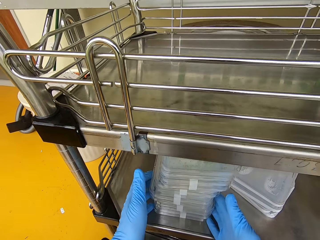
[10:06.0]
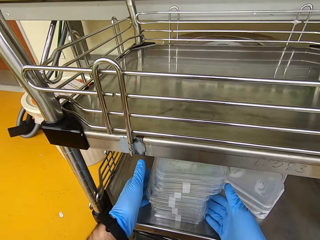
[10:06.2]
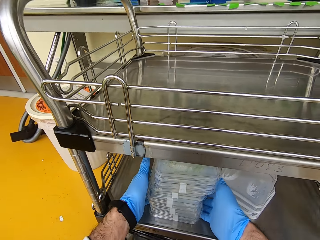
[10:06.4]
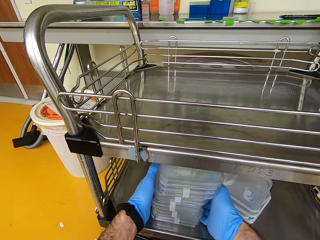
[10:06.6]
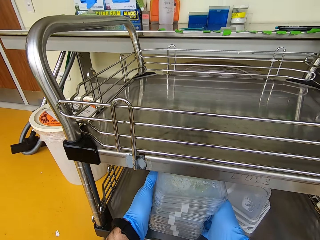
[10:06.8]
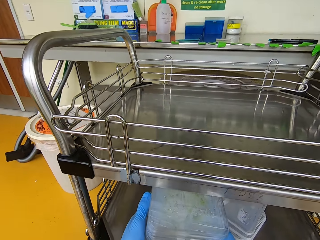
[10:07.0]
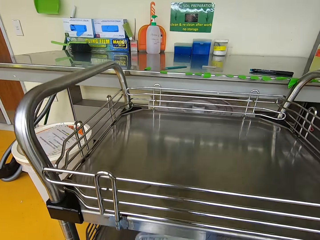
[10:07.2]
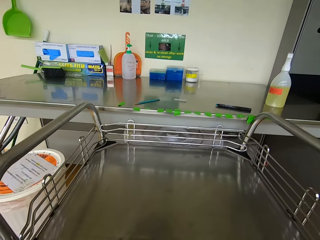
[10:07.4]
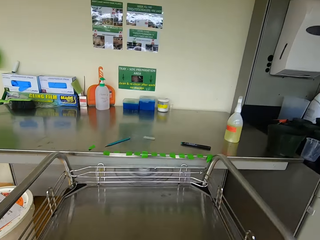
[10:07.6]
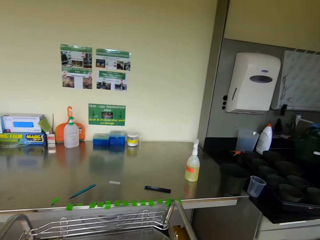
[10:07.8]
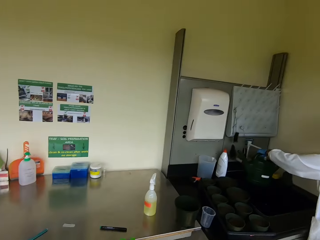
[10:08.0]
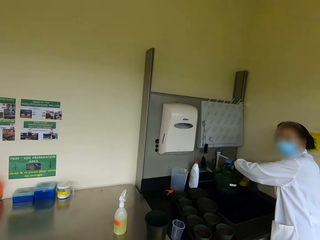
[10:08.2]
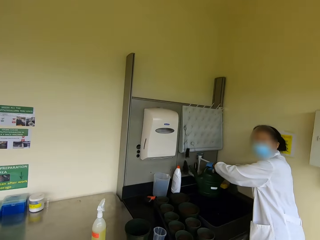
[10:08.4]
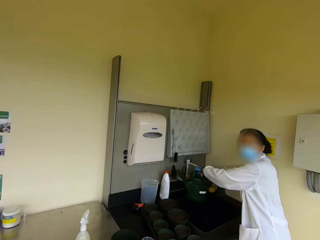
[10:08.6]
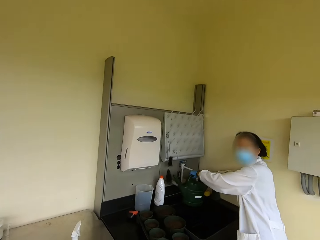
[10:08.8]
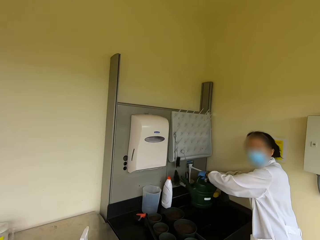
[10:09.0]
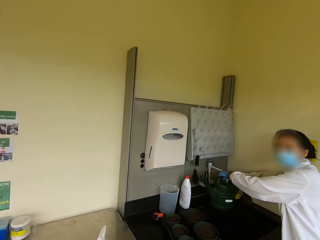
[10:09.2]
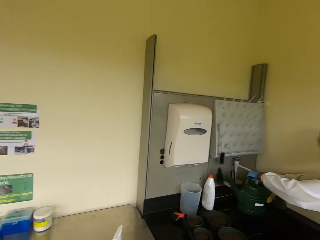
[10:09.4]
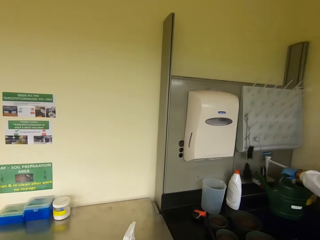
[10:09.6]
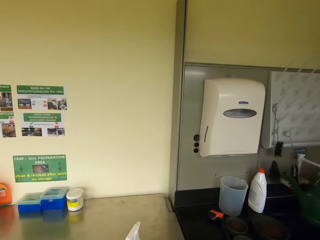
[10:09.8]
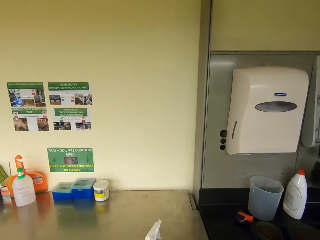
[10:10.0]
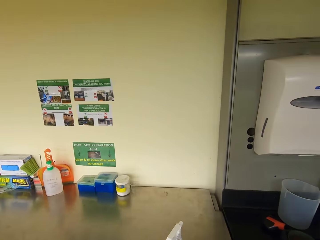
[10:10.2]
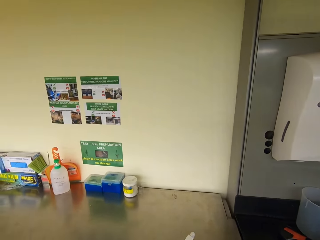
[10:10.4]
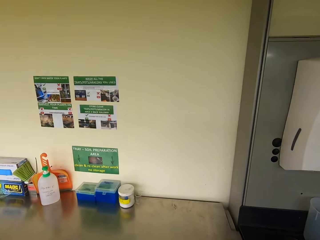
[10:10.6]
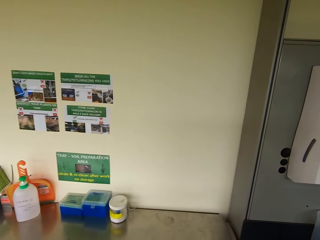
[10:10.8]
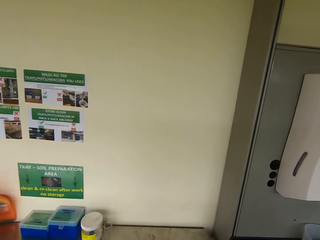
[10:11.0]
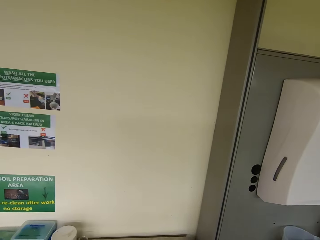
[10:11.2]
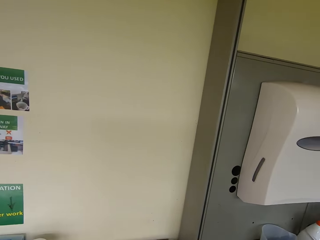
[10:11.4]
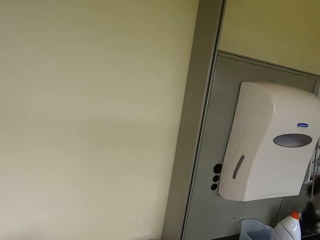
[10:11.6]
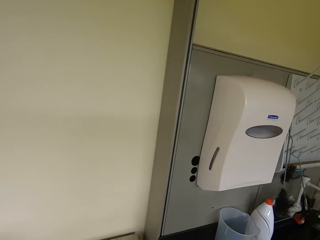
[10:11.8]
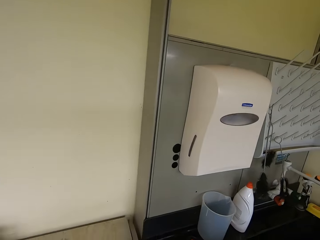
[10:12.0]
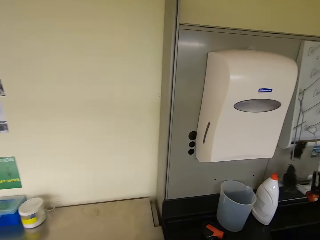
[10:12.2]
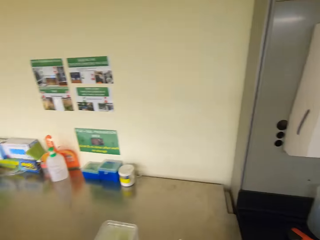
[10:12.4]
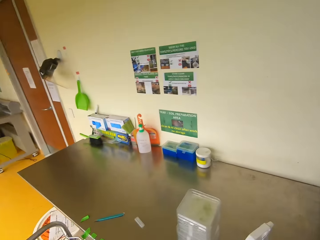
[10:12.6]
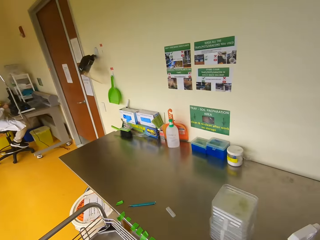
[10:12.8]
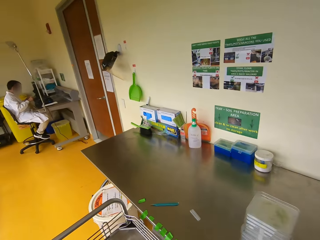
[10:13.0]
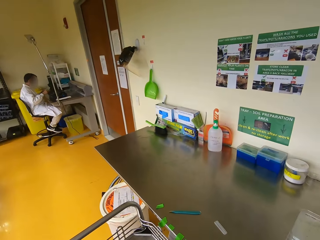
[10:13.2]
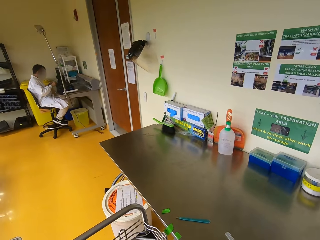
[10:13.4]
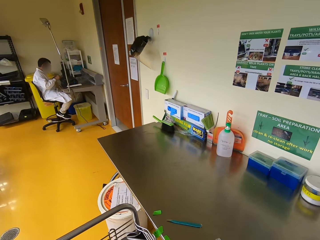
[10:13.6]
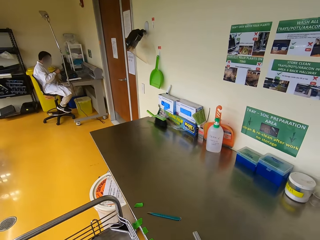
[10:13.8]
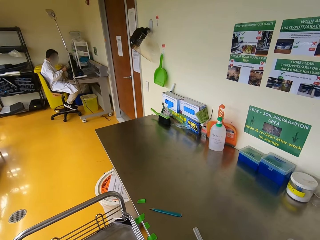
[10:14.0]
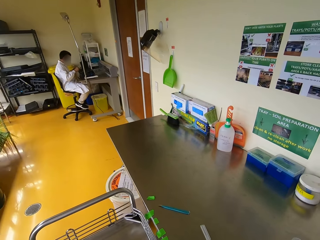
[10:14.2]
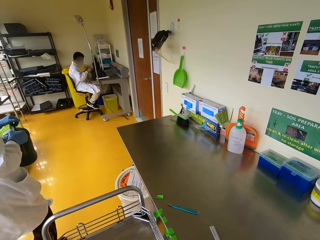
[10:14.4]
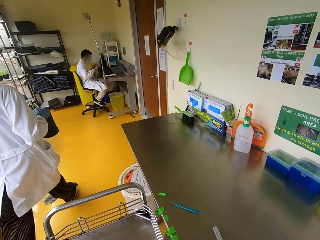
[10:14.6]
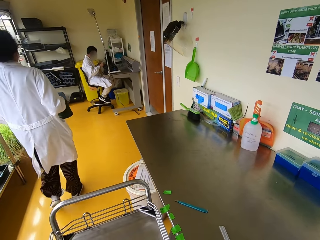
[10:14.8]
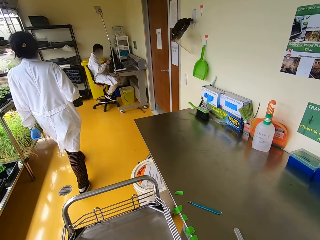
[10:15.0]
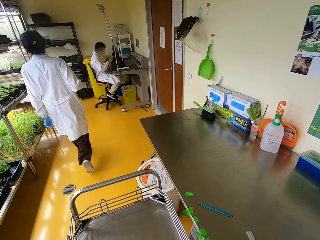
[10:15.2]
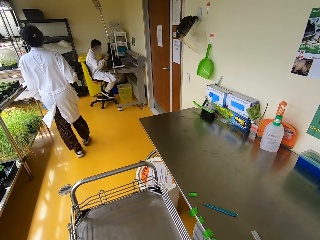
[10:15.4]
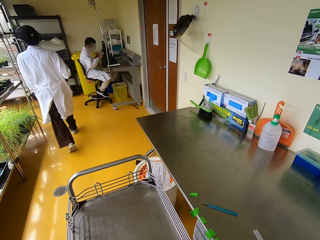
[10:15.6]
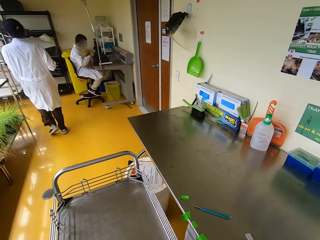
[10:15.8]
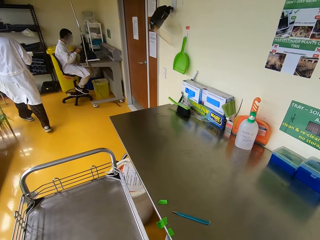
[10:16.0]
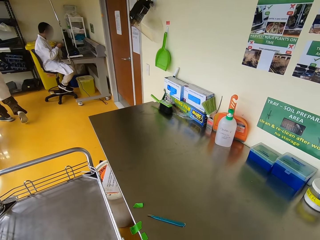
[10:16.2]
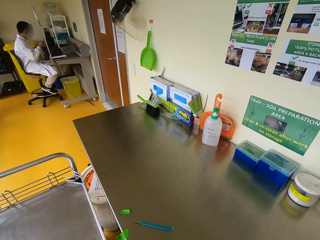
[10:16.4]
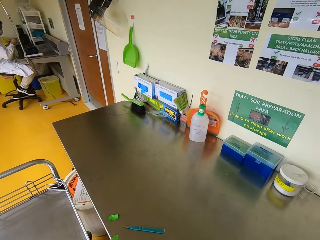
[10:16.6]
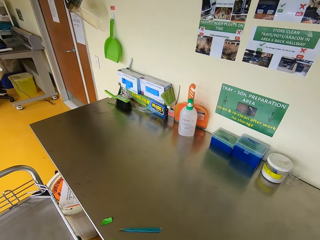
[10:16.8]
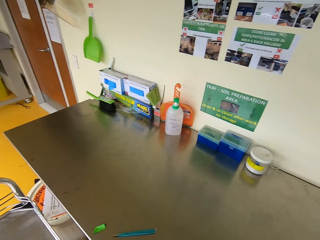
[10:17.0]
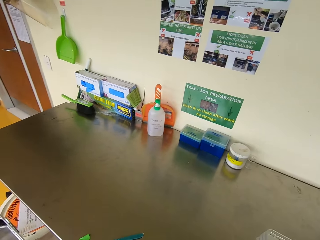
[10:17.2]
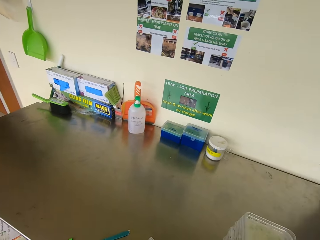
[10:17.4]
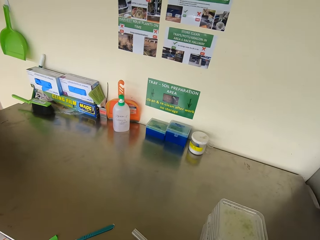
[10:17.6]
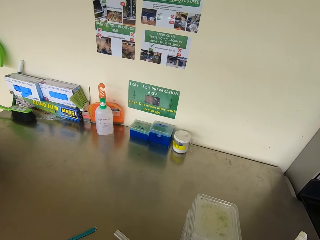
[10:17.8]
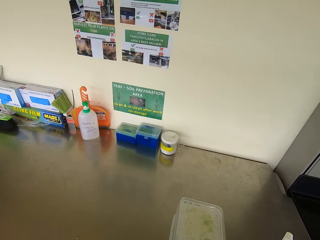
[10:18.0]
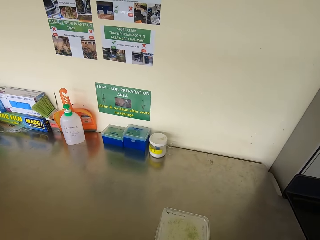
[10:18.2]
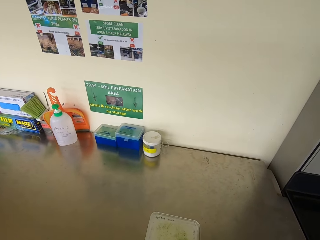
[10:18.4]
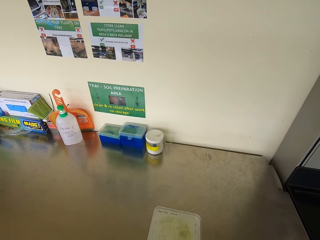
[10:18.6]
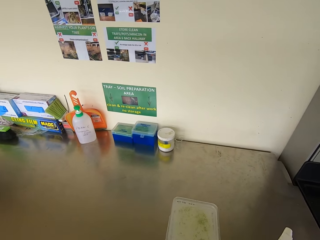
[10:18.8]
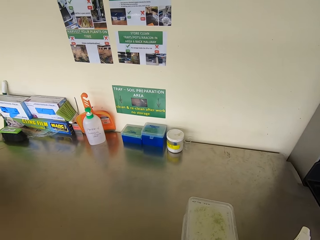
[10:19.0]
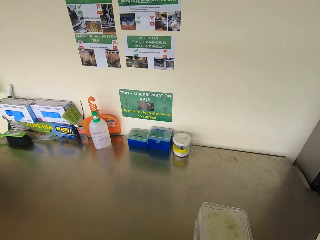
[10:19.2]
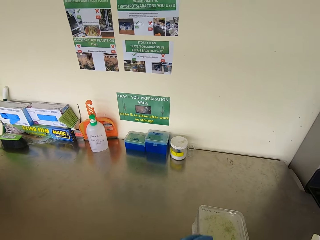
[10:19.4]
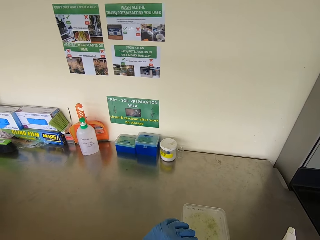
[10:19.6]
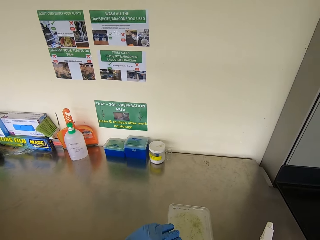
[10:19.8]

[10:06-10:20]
The camera wearer lifts a case. They look at the woman. They put down a seedlings container on the counter. They look around. The woman walks across. The camera wearer pushes the trolley. They look around.

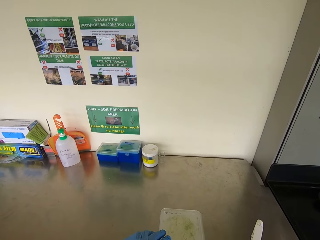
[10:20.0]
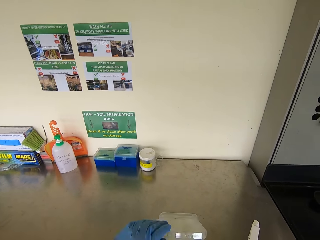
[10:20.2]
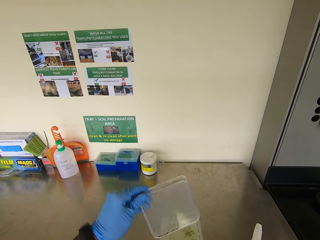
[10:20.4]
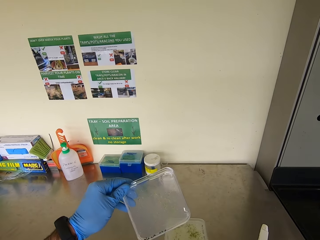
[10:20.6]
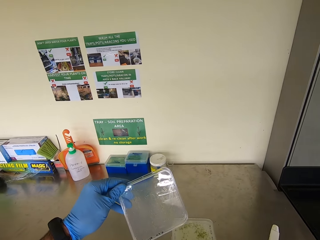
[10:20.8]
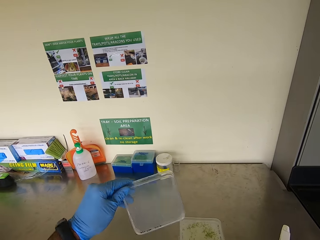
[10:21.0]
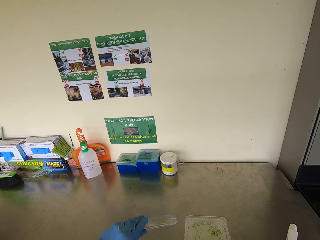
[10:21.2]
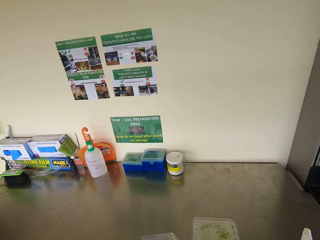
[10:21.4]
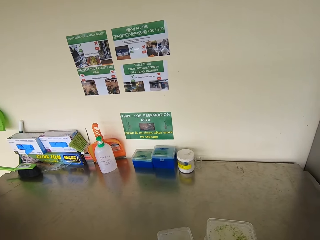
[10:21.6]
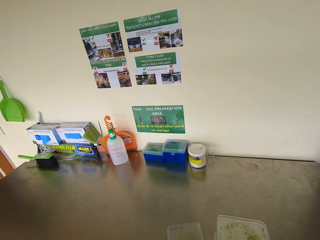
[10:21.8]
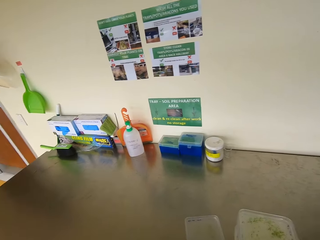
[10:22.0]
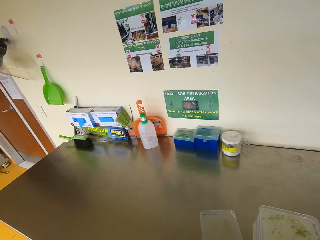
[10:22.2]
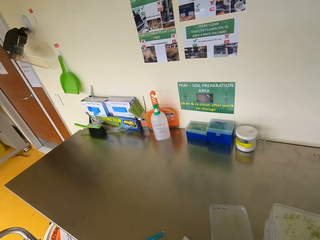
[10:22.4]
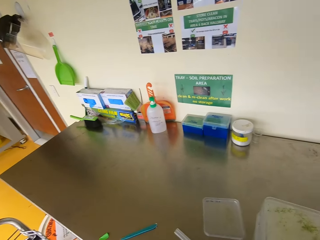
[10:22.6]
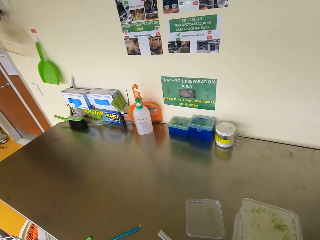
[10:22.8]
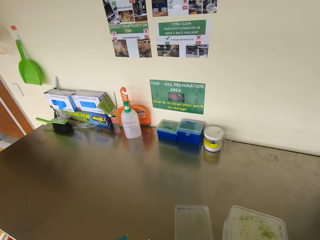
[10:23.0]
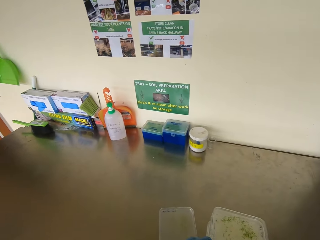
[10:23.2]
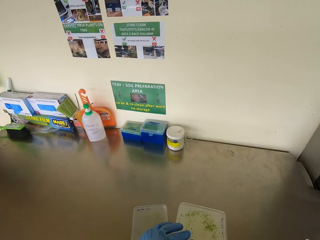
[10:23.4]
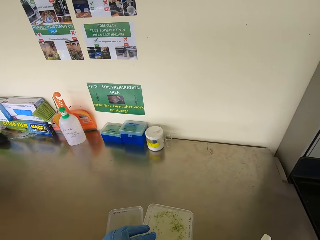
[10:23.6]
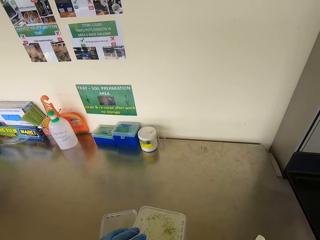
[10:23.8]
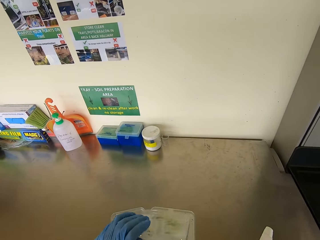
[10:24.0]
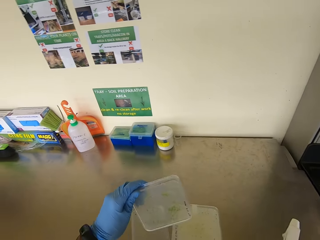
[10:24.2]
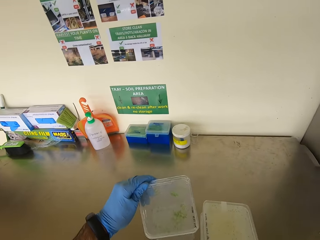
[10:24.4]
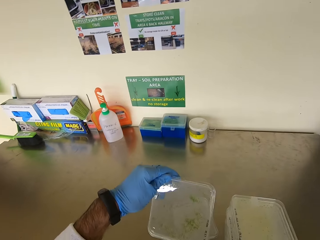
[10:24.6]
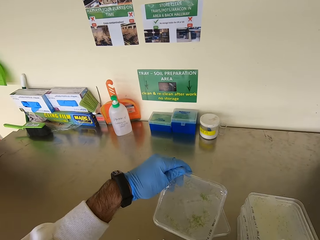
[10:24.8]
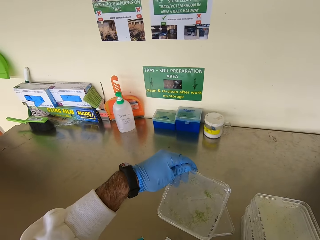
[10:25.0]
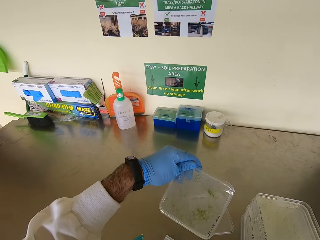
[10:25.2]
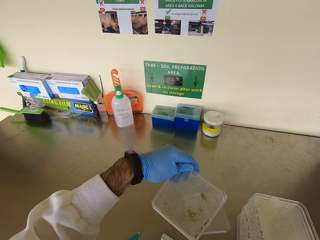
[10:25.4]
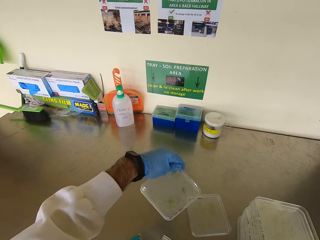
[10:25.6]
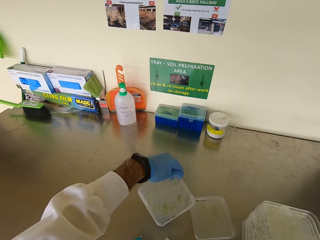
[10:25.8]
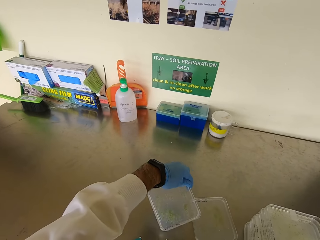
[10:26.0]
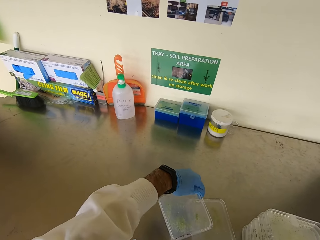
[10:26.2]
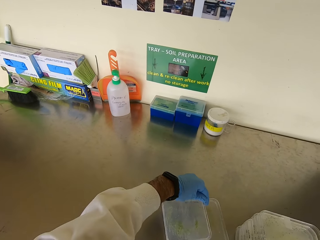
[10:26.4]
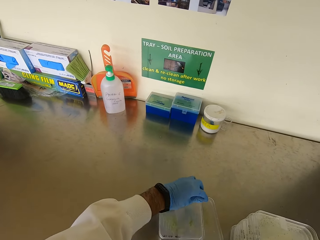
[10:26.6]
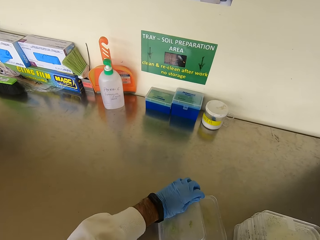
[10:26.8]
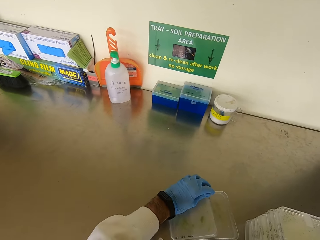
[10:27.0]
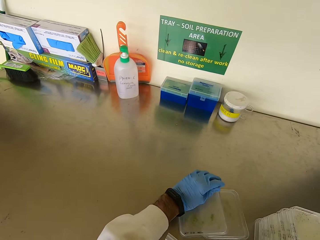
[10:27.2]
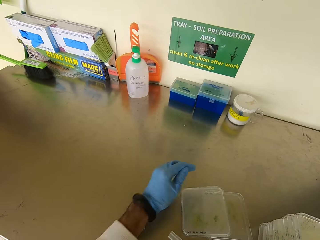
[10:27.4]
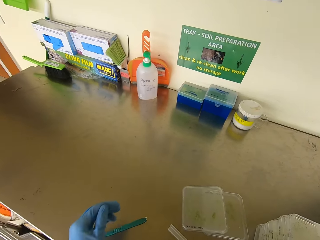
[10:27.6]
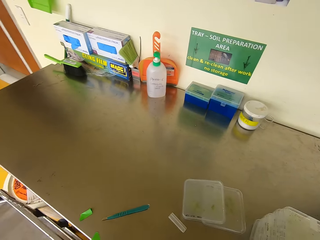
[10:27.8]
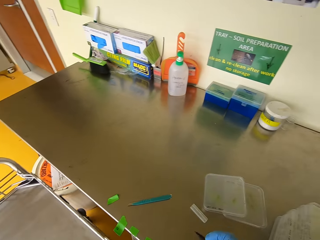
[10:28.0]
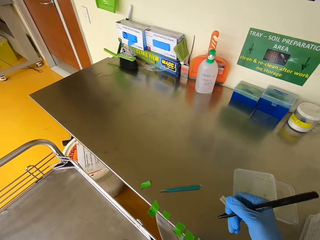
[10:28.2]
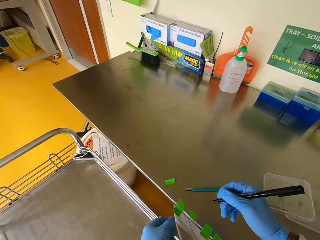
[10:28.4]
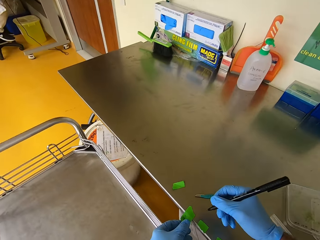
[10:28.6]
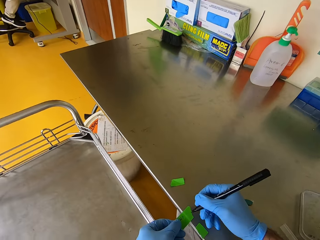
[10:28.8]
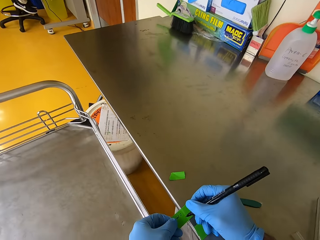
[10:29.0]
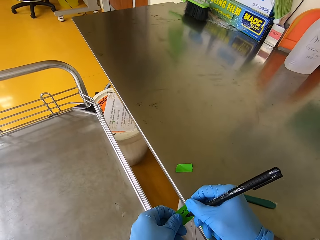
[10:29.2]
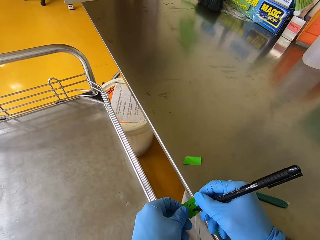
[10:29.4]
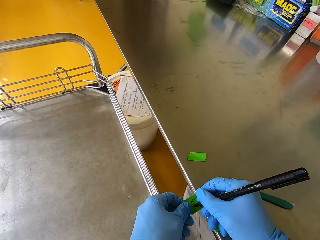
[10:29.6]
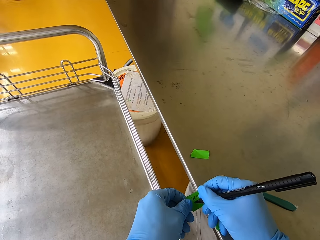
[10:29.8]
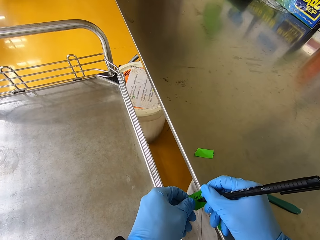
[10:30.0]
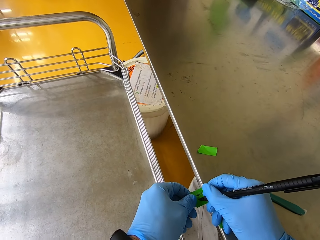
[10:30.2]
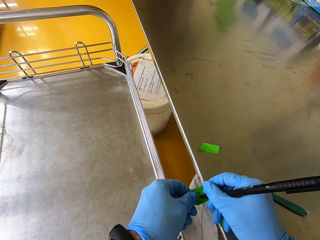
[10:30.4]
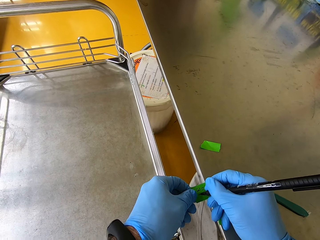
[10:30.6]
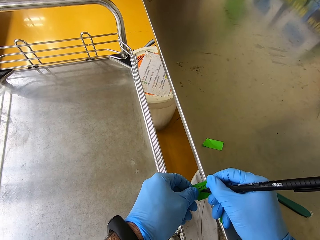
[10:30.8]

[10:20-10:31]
The camera wearer picks a seedlings container from the counter. They put down the seedlings container from the counter. They pick the seedlings container from the counter. They put down the seedlings container from the counter. They write on paper.
